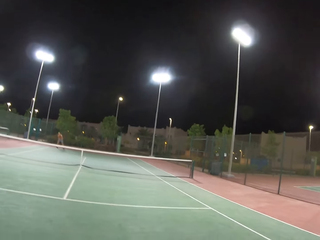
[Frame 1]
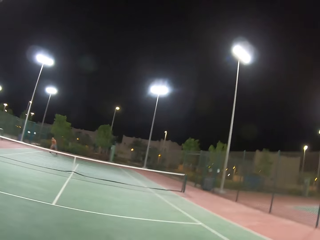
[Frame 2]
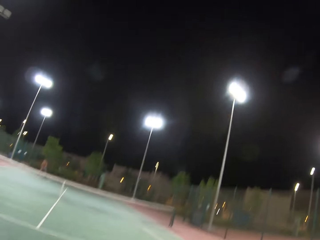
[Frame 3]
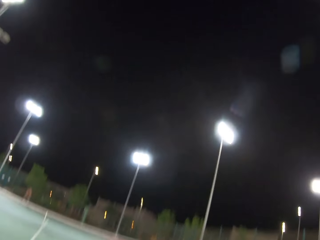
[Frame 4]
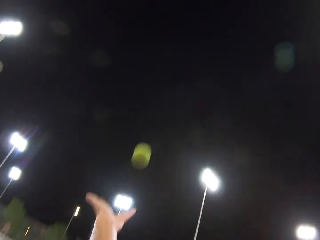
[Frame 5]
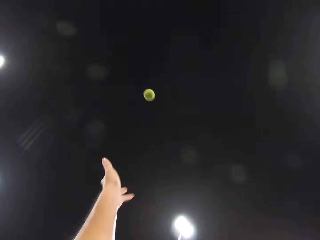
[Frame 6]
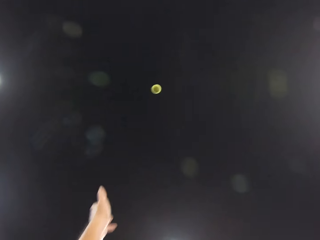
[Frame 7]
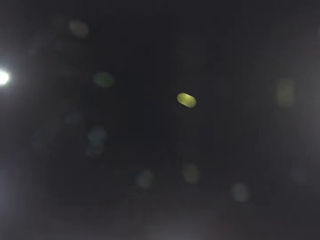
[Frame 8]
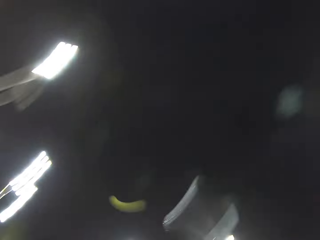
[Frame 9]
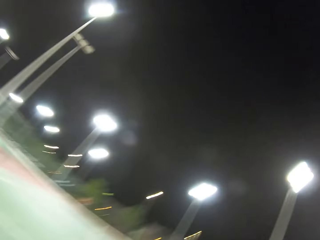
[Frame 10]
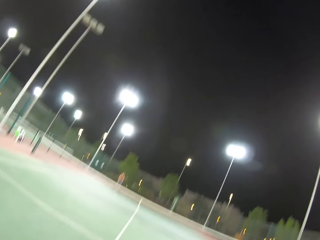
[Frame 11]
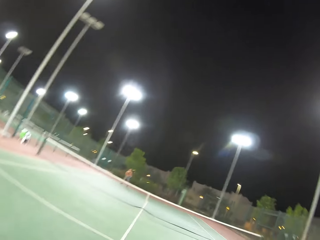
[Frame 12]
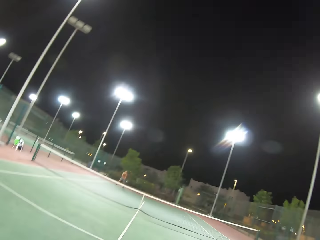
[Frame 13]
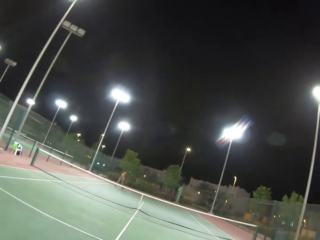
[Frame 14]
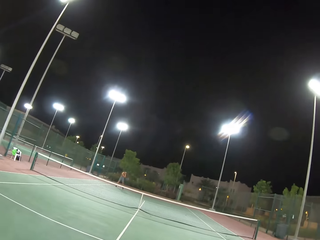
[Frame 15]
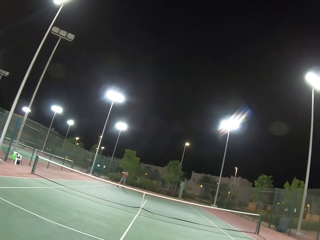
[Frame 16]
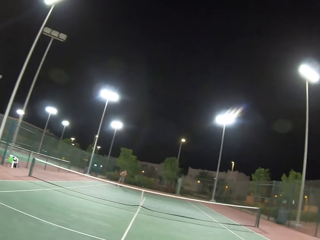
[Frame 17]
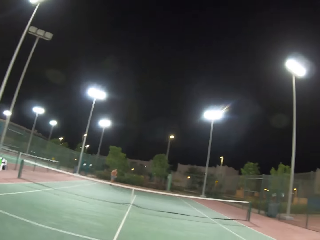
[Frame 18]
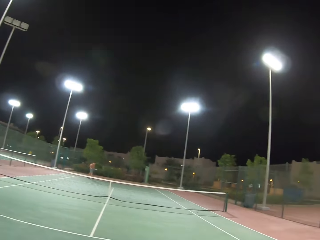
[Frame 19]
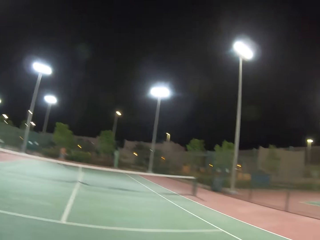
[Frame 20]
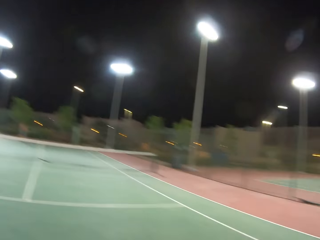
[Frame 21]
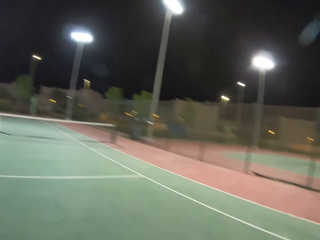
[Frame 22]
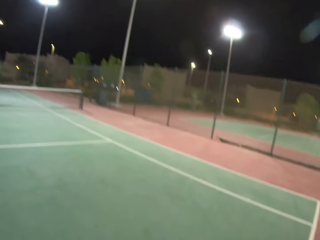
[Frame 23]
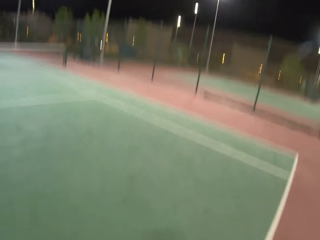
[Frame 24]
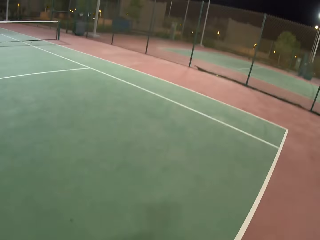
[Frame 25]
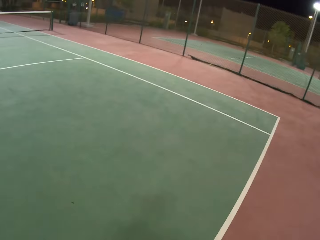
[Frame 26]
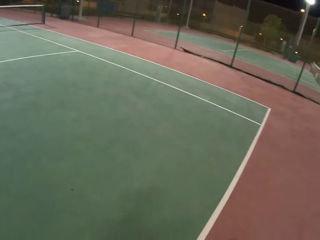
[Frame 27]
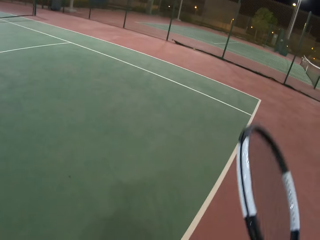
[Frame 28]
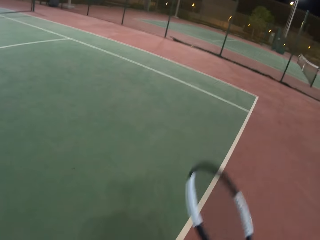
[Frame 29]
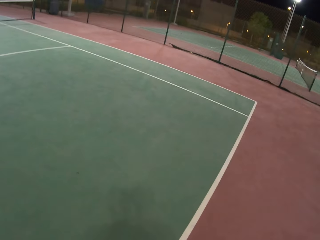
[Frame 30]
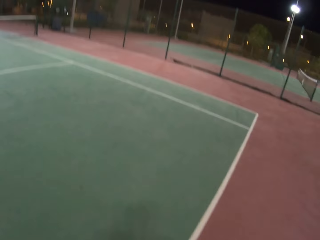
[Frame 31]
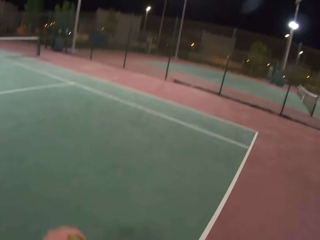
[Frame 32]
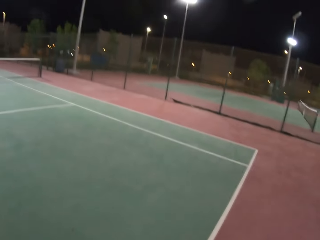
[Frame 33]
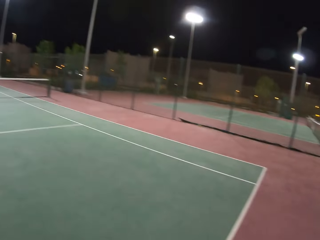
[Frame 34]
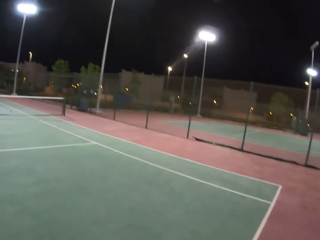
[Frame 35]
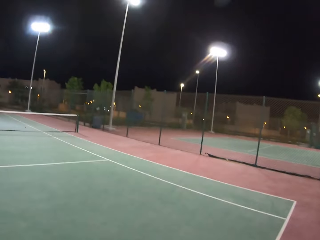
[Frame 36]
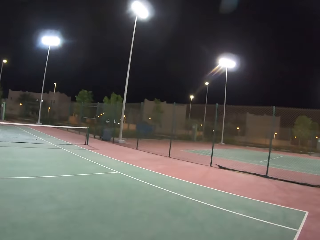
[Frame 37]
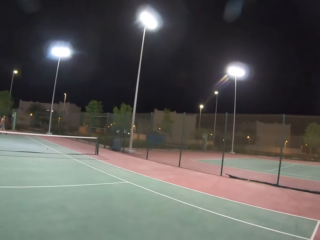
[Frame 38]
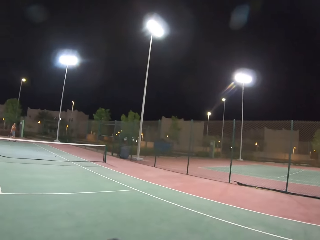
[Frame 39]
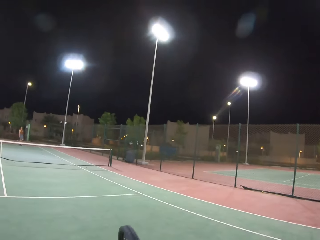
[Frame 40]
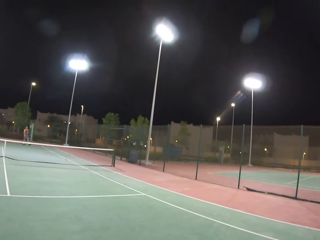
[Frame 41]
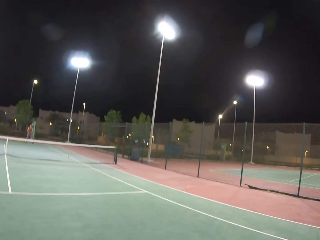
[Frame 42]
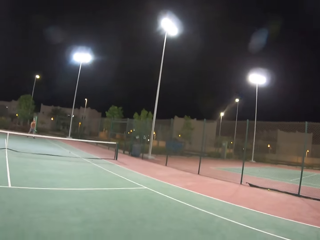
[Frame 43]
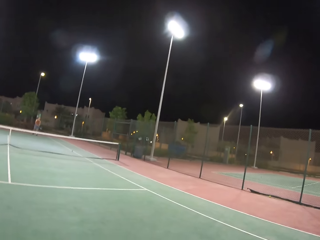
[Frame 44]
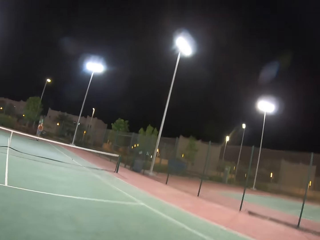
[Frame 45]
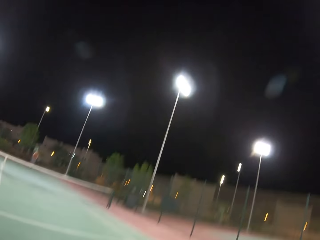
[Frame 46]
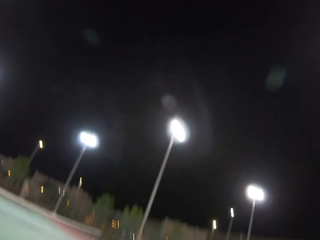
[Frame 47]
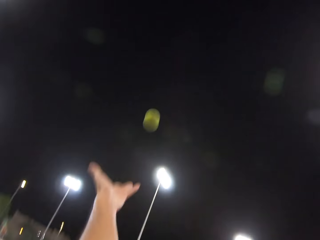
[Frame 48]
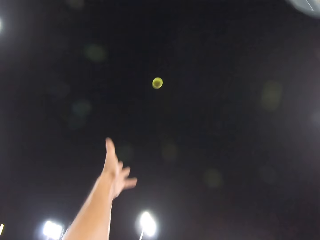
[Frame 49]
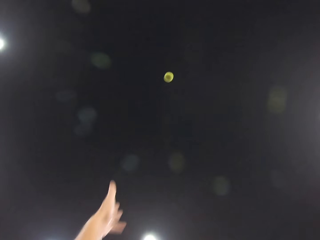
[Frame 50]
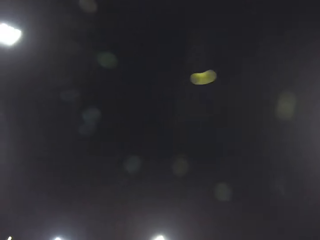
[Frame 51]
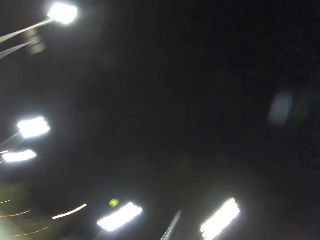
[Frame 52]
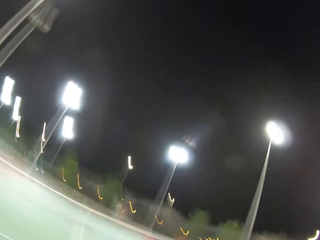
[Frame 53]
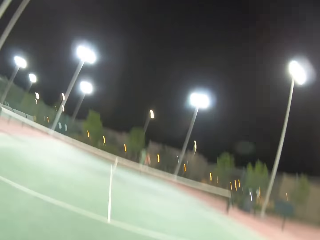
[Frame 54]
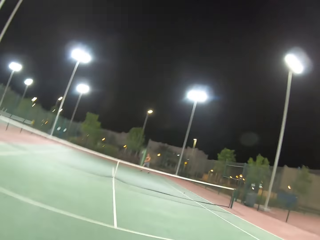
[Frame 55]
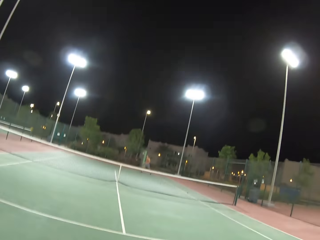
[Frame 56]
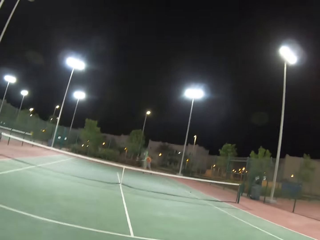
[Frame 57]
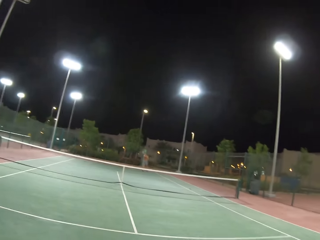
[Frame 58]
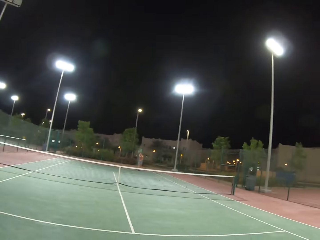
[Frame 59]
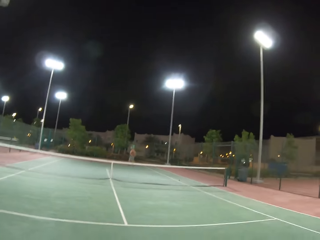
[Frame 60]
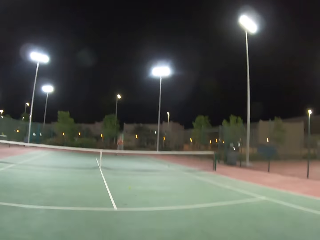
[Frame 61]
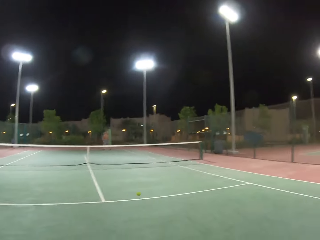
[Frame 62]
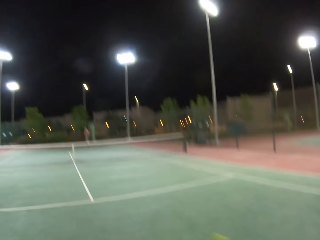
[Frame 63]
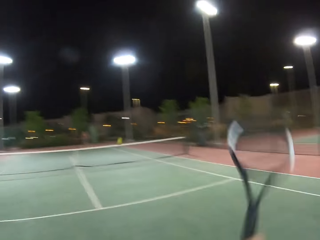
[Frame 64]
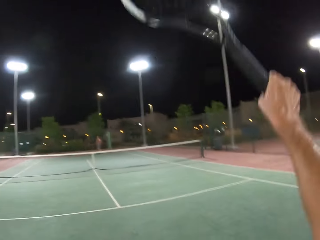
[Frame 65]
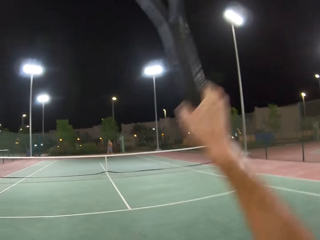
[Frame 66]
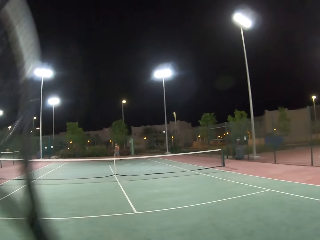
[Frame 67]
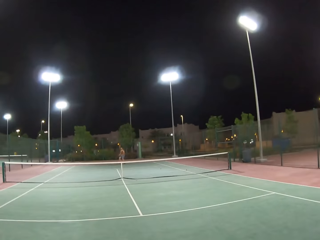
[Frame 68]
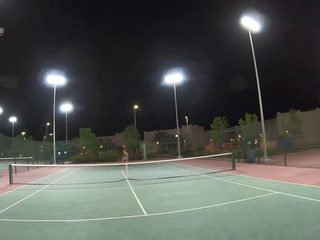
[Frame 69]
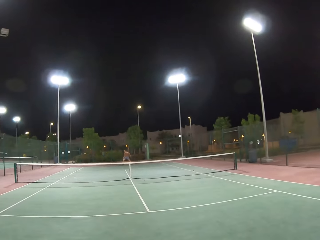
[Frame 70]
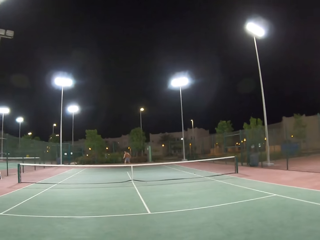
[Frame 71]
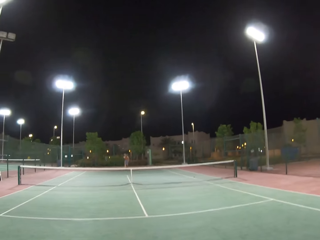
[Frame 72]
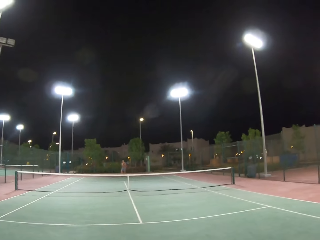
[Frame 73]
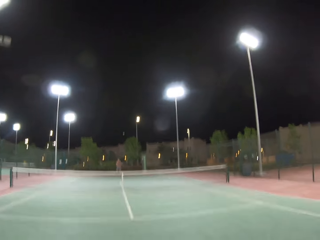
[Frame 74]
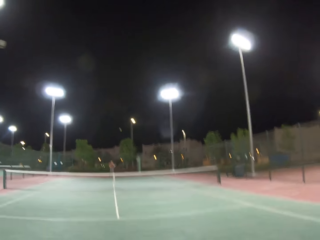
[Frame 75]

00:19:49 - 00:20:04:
The camera wearer plays tennis with a man. They dribble the tennis ball. The man walks around the tennis court. The camera wearer plays tennis with the man.

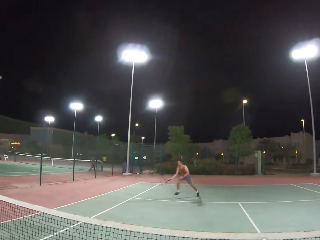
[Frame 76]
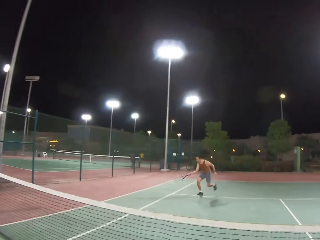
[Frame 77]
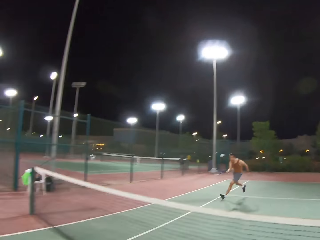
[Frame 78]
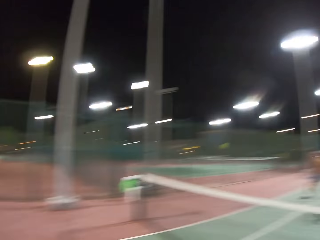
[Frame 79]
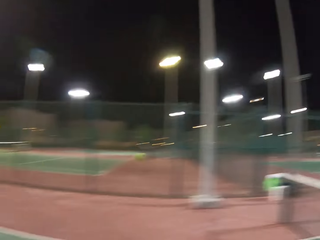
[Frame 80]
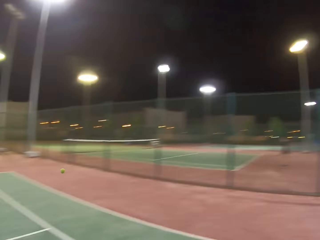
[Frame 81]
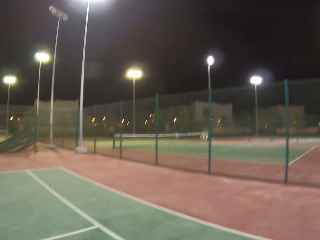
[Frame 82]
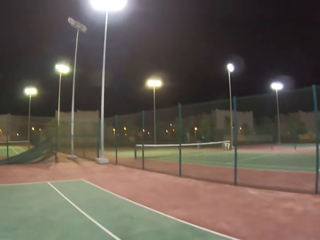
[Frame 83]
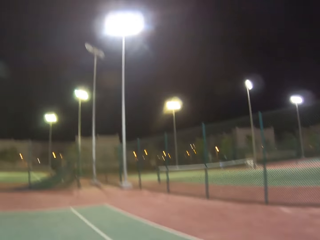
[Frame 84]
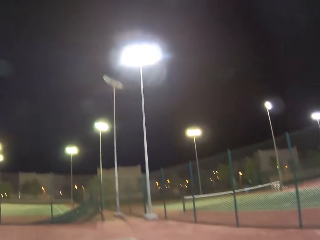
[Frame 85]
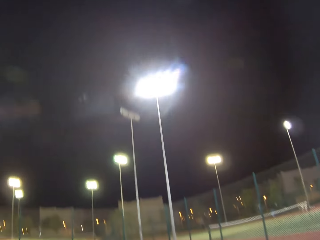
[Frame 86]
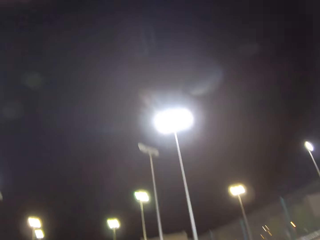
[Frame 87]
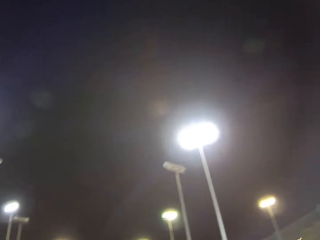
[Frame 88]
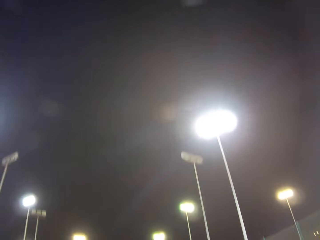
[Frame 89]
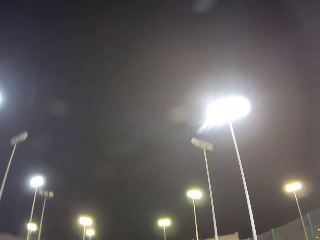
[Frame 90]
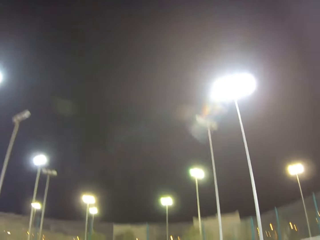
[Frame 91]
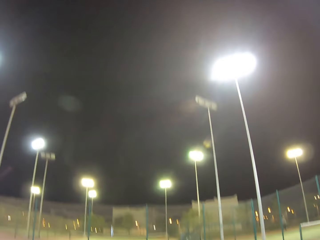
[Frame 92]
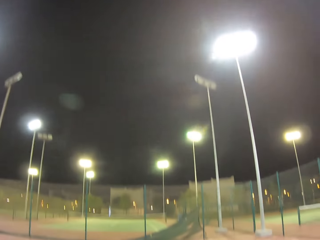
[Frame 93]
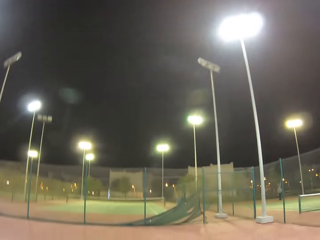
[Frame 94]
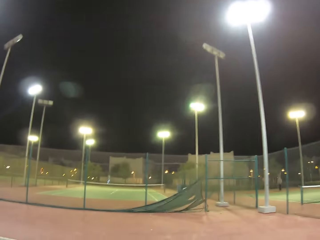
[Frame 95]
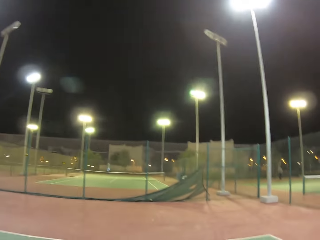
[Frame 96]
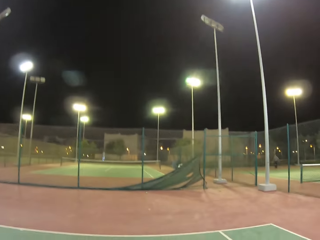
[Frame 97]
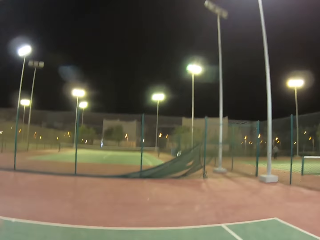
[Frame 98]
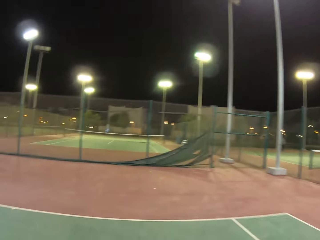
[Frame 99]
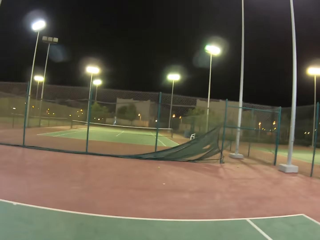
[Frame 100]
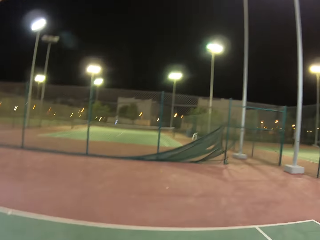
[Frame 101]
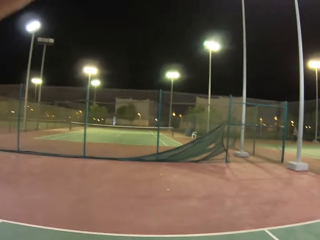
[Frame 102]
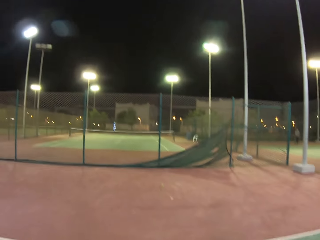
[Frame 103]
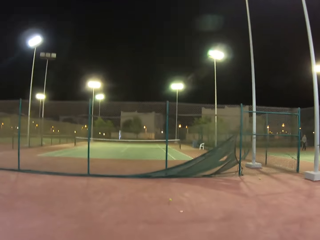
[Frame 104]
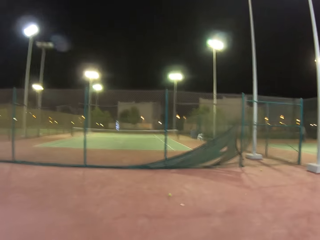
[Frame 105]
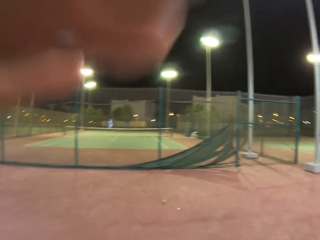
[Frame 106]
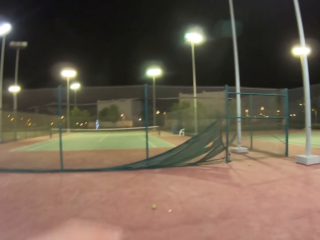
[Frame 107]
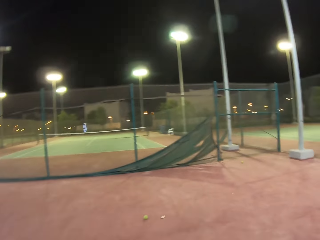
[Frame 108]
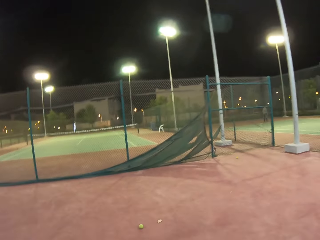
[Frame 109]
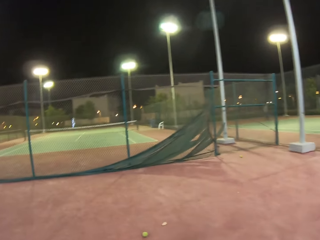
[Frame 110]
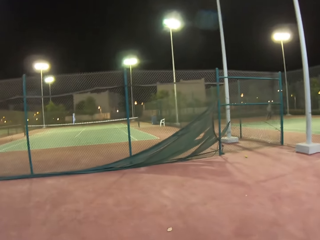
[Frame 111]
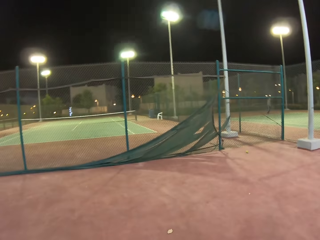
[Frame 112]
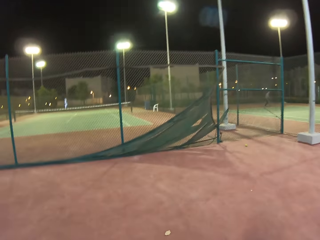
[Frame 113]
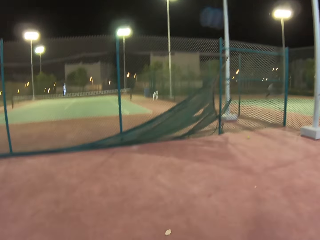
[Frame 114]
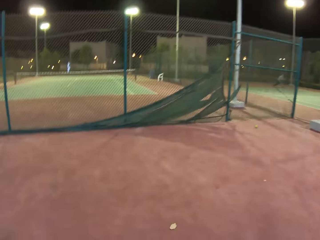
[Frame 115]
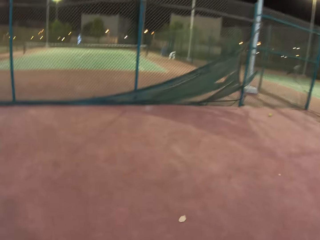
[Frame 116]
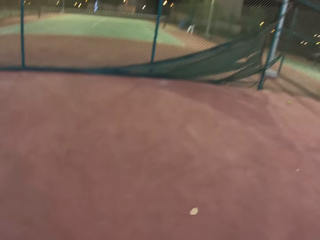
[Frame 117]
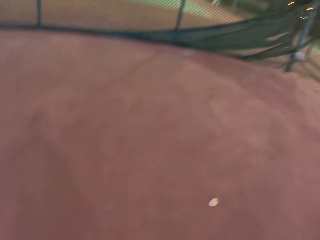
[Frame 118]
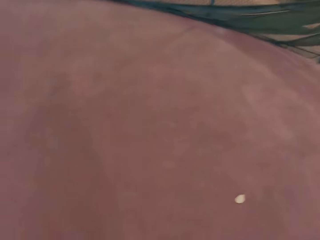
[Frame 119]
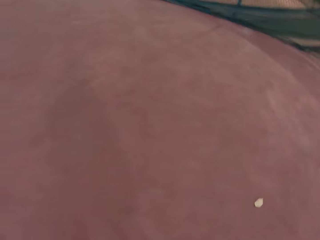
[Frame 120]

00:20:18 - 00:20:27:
The camera wearer walks around the tennis court.
